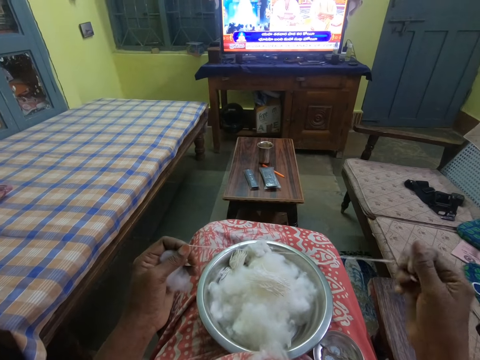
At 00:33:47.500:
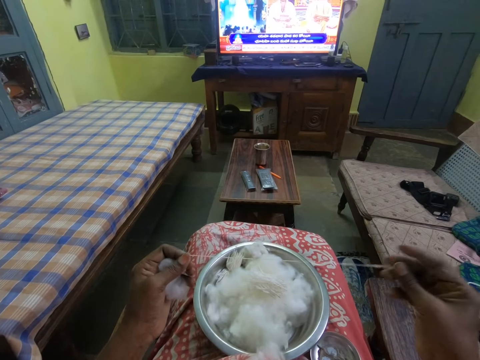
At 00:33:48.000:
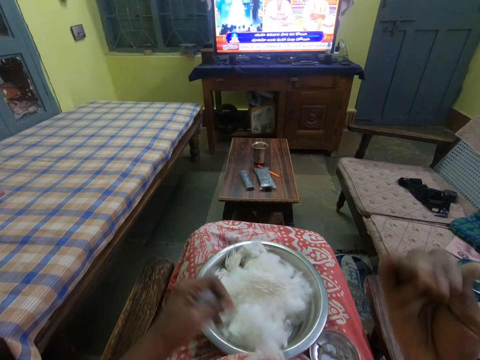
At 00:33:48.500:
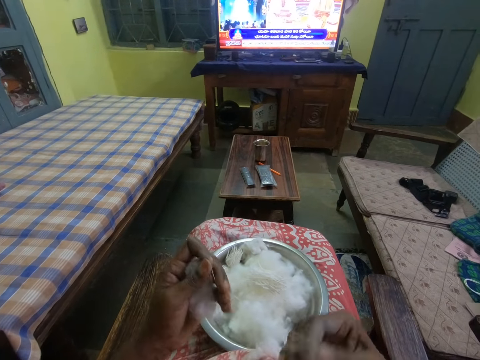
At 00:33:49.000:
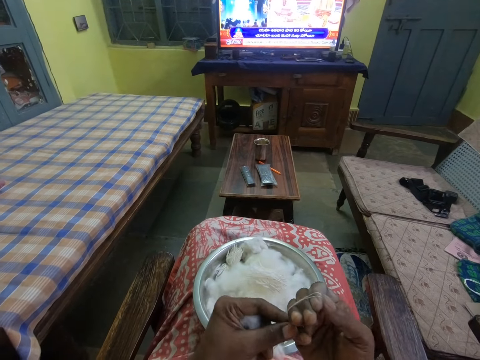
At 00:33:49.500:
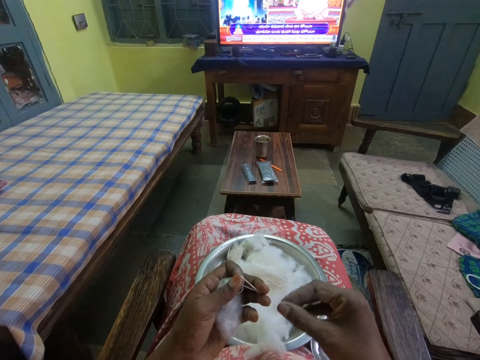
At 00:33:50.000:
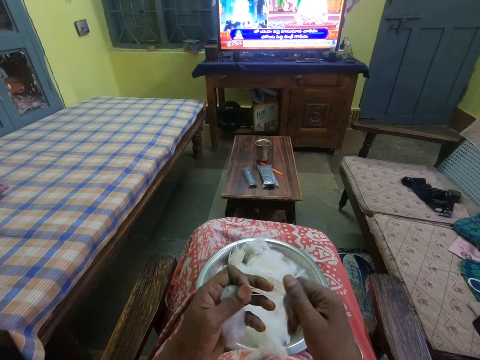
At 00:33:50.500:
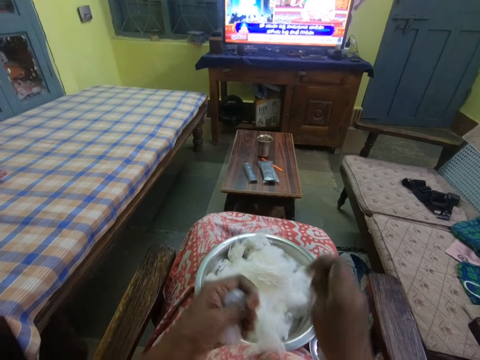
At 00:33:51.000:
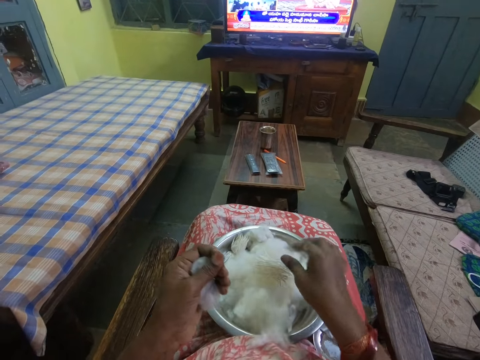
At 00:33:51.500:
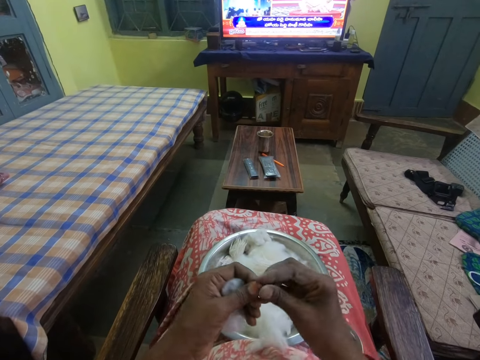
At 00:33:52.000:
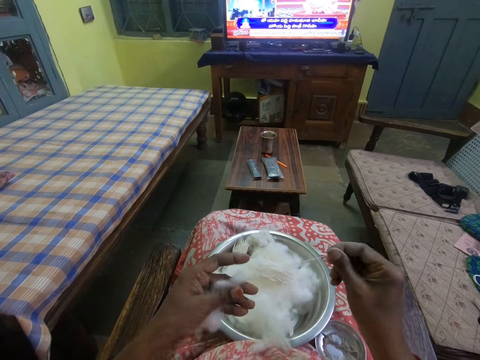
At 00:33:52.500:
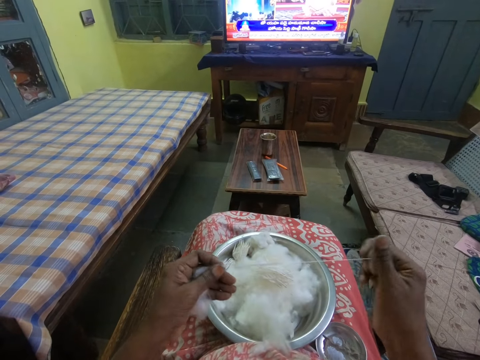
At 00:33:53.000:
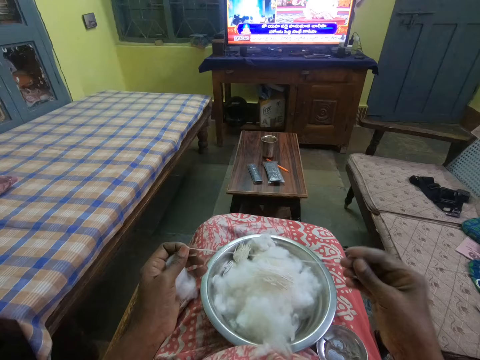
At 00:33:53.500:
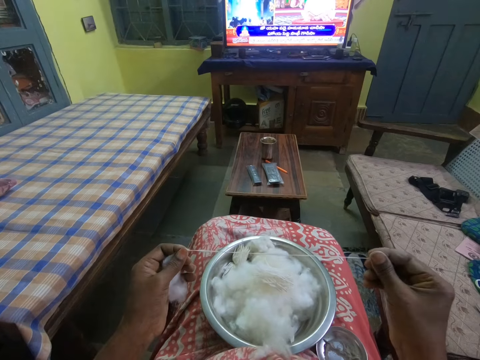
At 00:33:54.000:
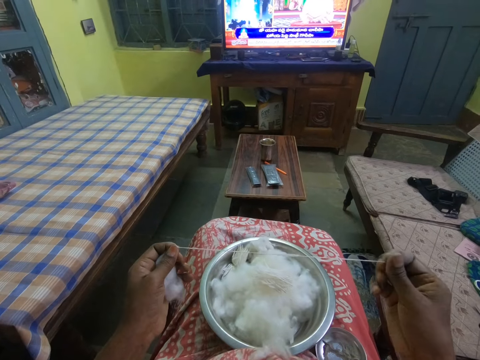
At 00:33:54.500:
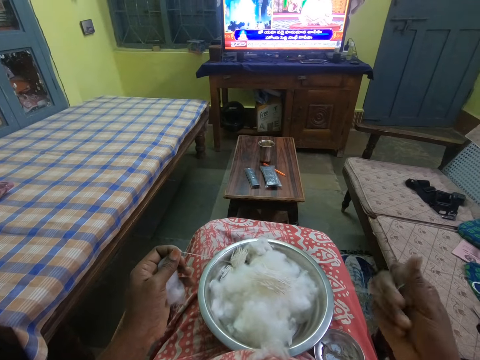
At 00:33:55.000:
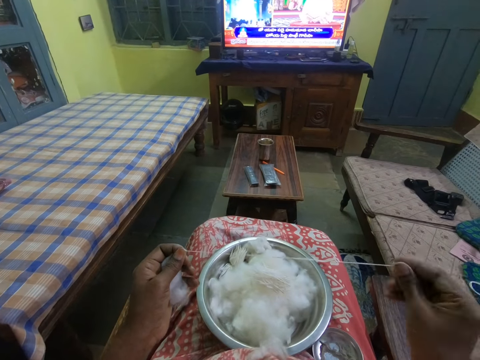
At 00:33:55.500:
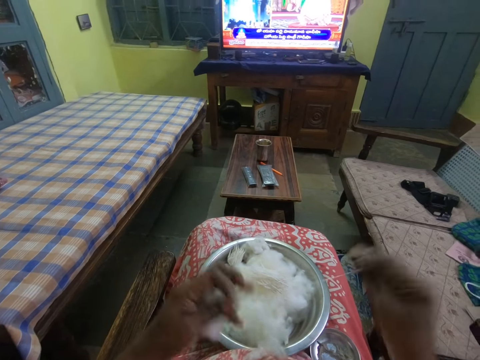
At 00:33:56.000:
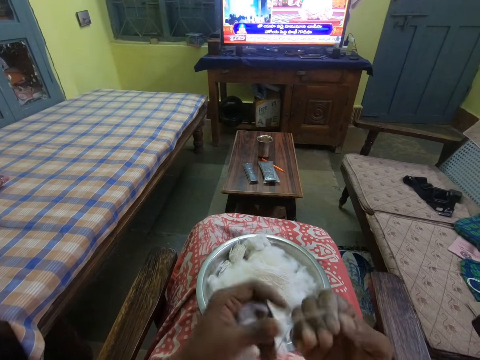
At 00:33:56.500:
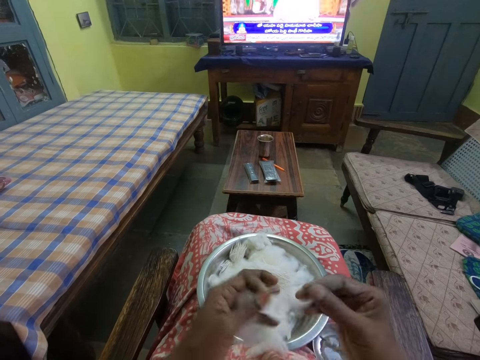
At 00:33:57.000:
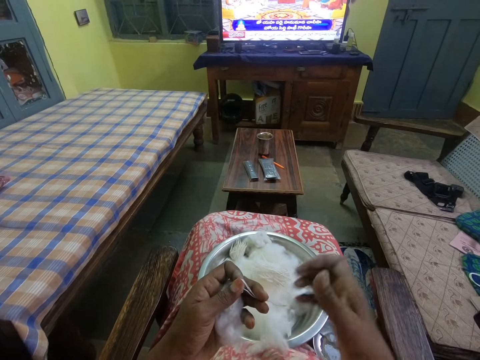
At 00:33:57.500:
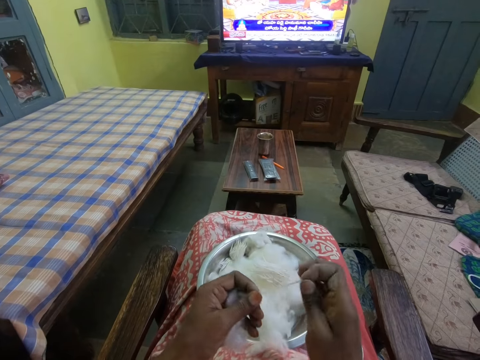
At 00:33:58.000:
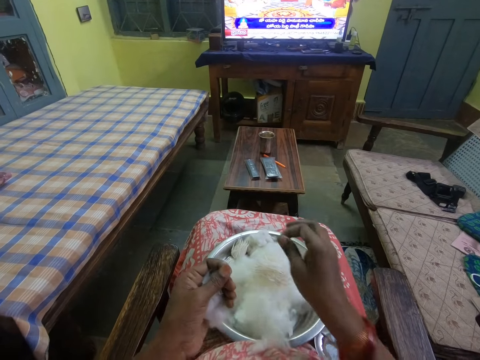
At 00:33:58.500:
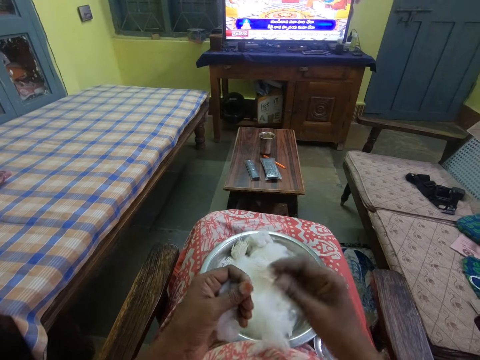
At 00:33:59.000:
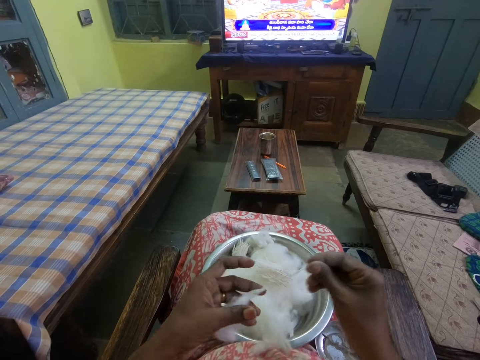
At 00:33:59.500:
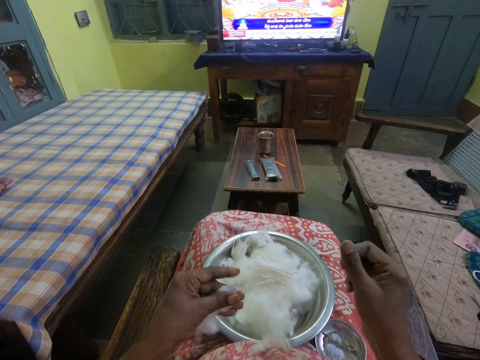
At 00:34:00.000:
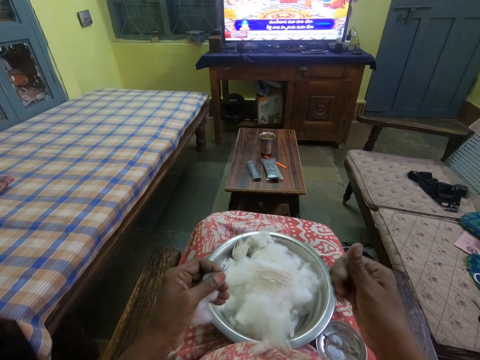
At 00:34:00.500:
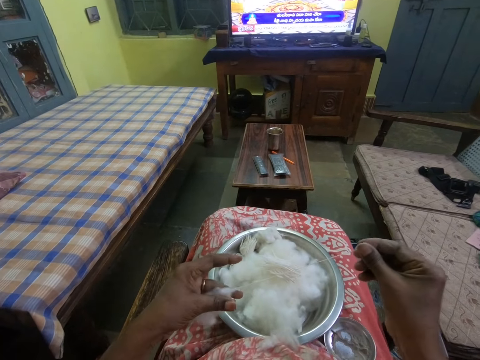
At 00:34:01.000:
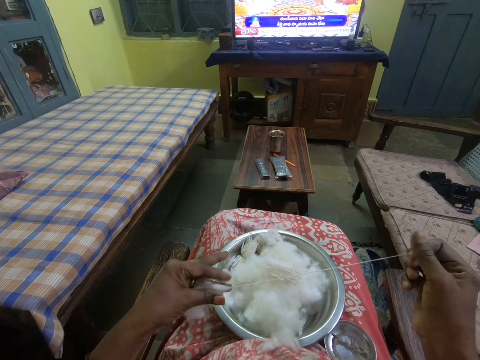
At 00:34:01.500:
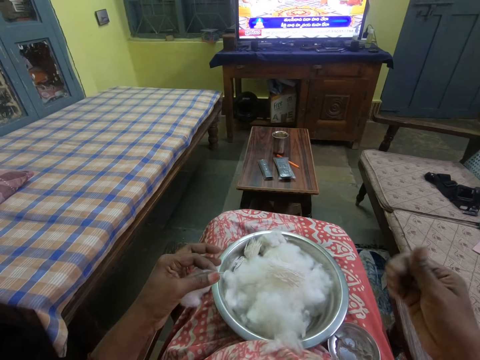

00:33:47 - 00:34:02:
The camera wearer folds the cotton around her fingers. She rolls the cotton in her hands. She cuts the cotton wool. She puts the cotton inside the bowl. She stretches the cotton in her hands. She rolls the cotton wool. She folds the cotton around her fingers. She rolls the cotton in her hands. She cuts the cotton wool. She puts the cotton inside the bowl. She stretches the cotton in her hands. She rolls the cotton wool.

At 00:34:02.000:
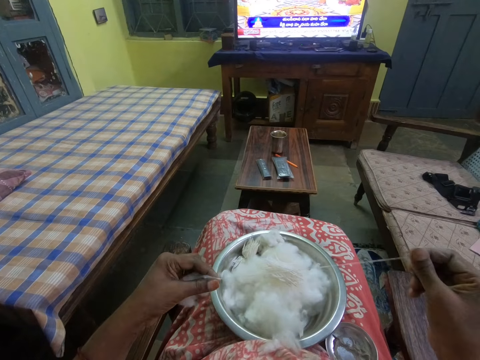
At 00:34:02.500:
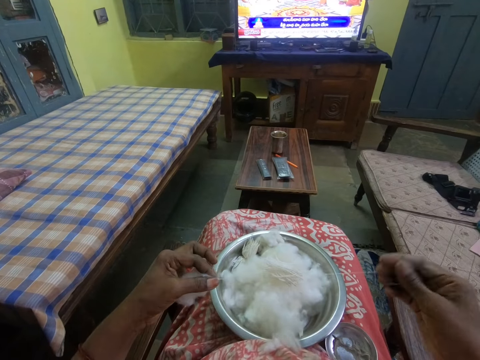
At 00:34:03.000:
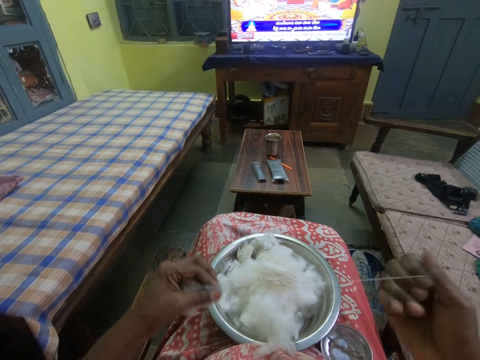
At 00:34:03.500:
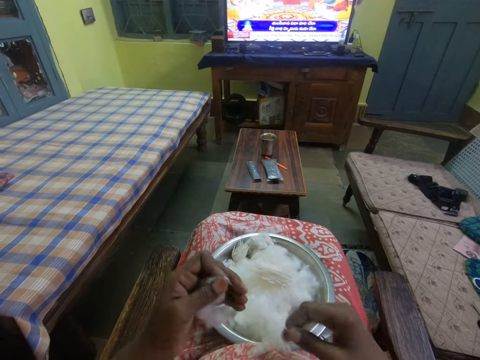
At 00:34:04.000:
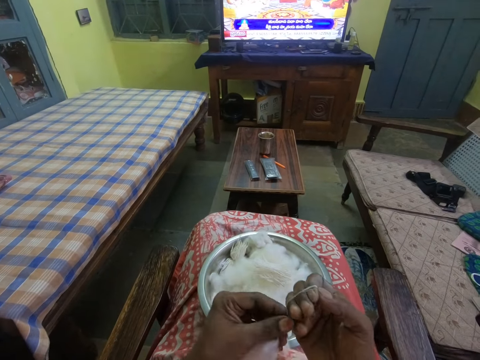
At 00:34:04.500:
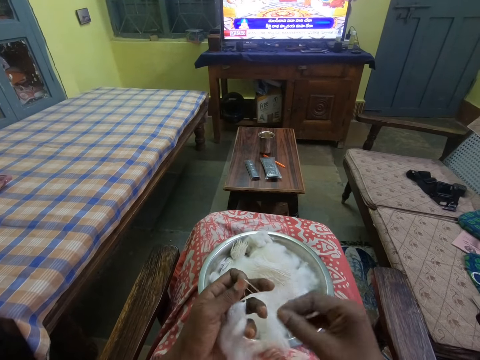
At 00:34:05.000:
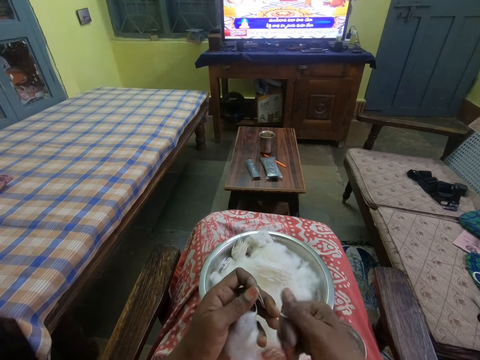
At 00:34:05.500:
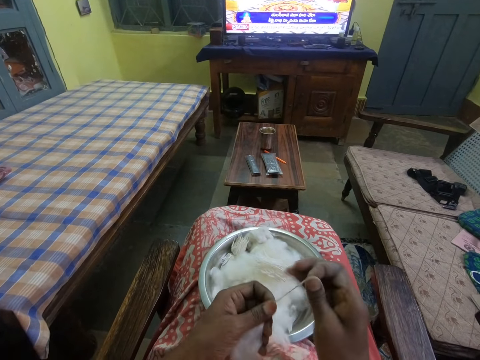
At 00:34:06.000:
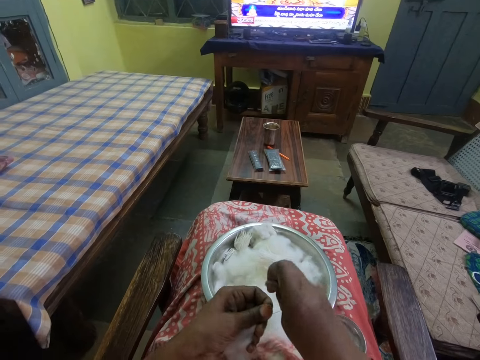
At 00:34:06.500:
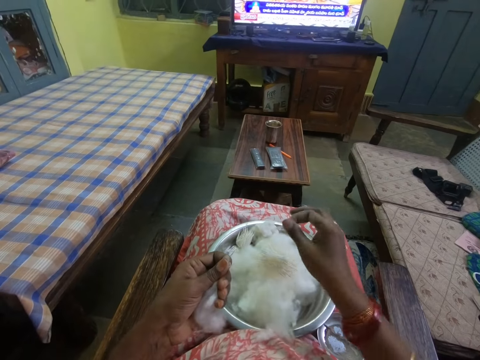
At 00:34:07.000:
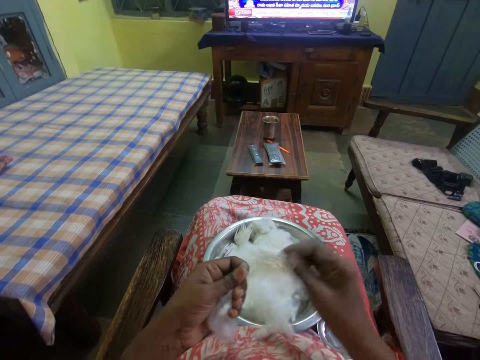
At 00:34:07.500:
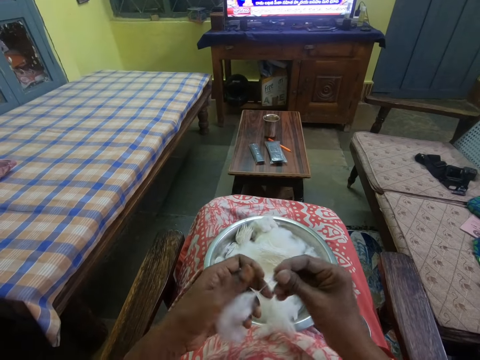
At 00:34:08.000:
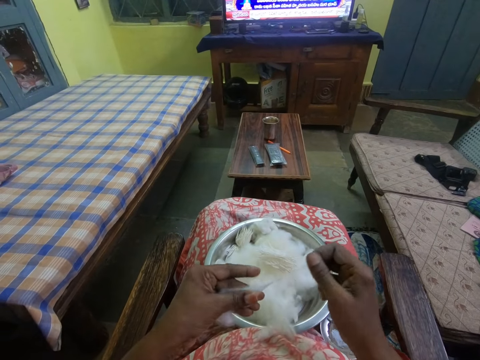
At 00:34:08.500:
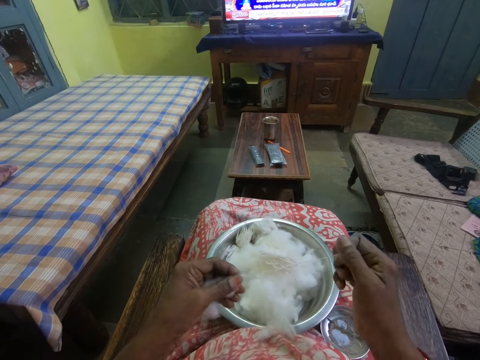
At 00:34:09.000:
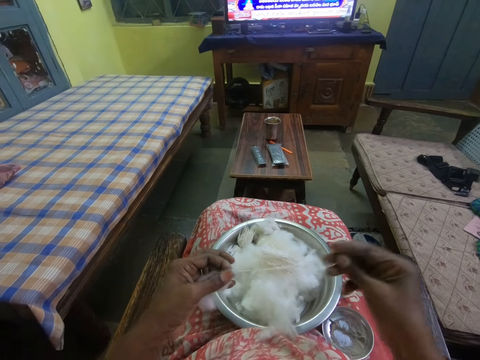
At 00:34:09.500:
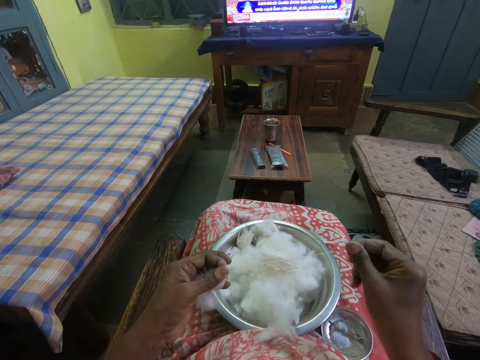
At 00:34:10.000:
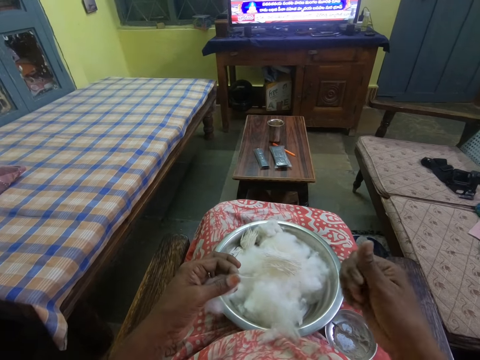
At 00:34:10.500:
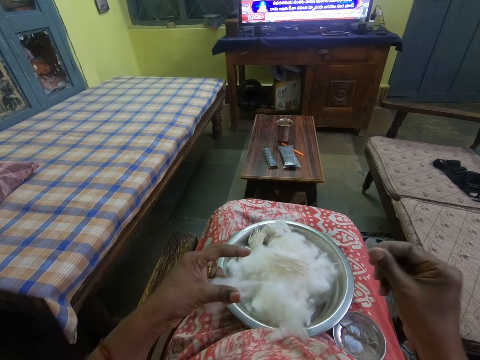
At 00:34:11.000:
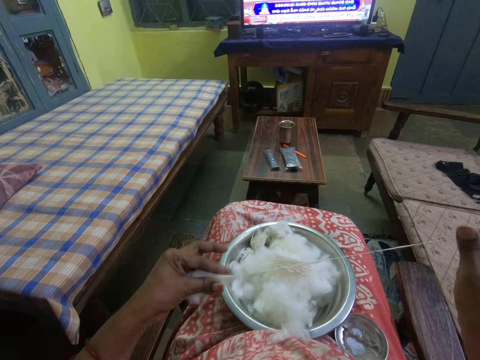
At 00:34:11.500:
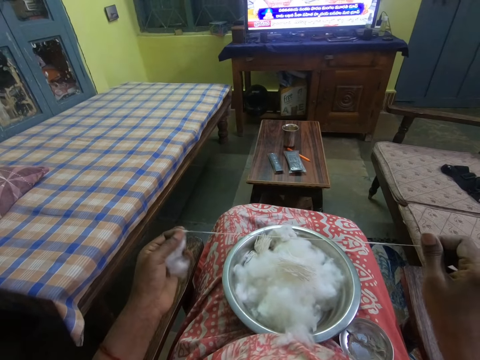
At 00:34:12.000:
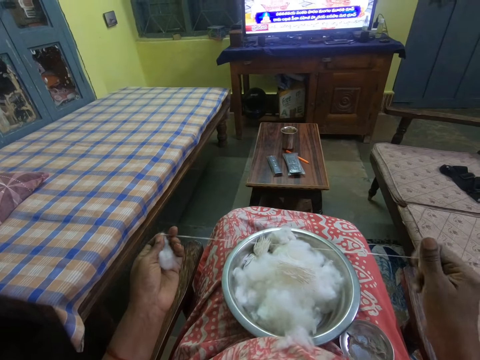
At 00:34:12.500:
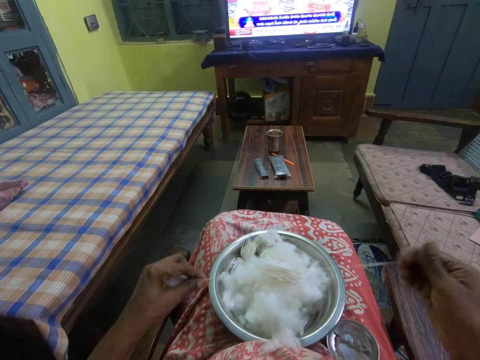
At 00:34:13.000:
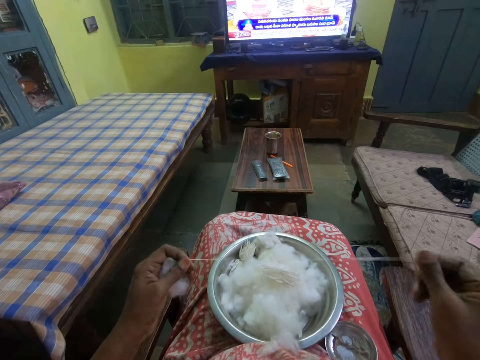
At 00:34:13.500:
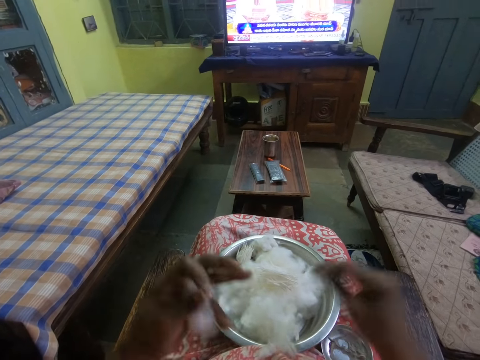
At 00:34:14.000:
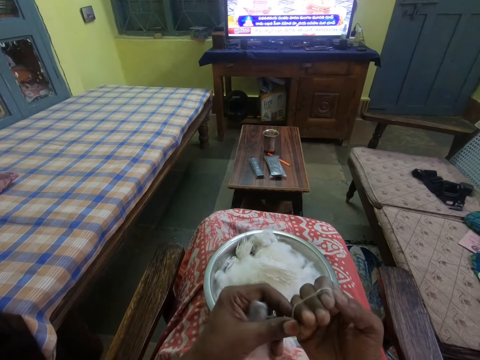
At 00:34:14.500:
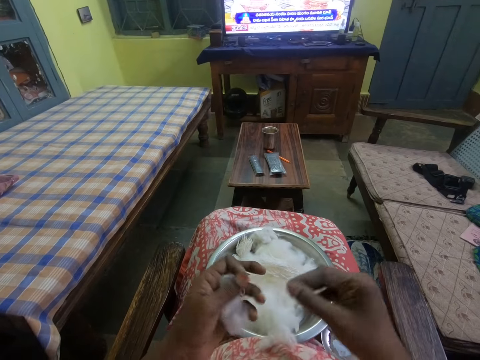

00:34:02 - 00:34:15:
The camera wearer folds the cotton around her fingers. She rolls the cotton in her hands. She cuts the cotton wool. She puts the cotton inside the bowl. She stretches the cotton in her hands. She rolls the cotton wool. She folds the cotton around her fingers.
